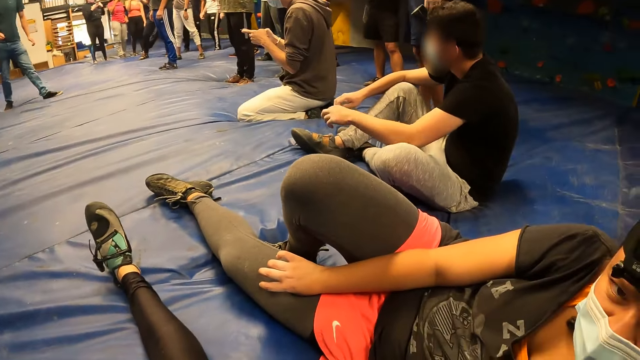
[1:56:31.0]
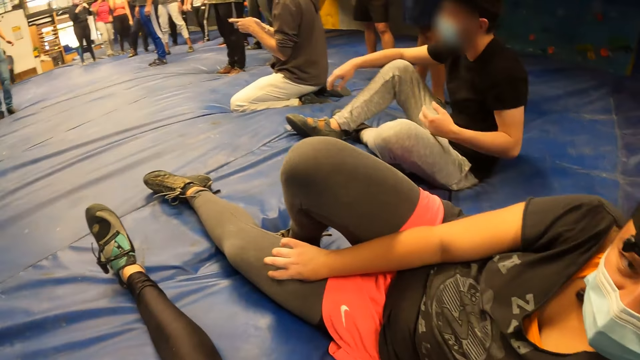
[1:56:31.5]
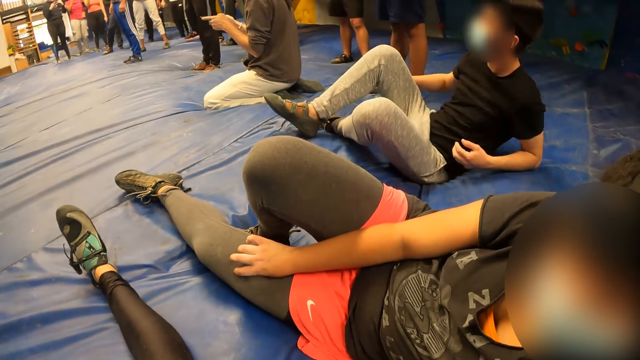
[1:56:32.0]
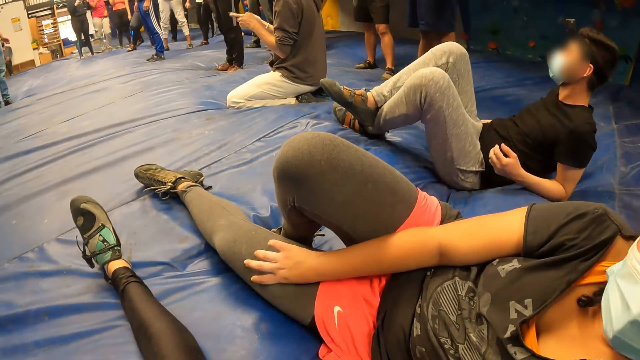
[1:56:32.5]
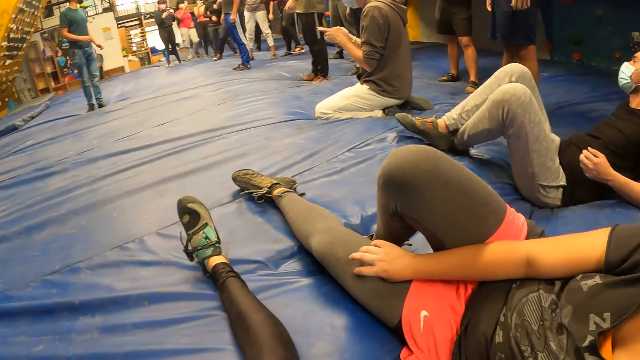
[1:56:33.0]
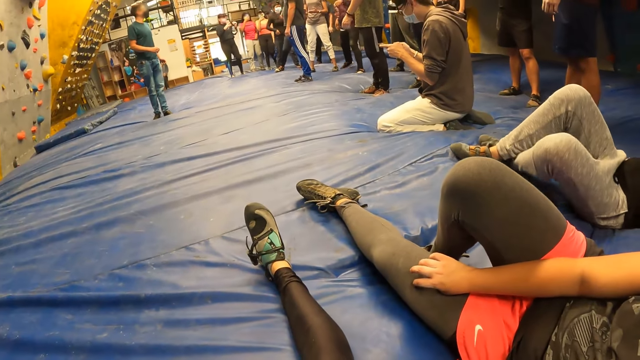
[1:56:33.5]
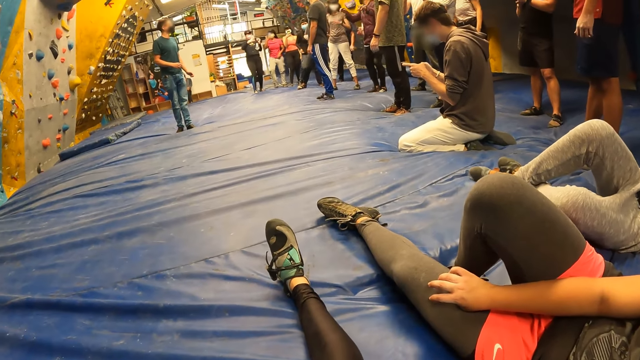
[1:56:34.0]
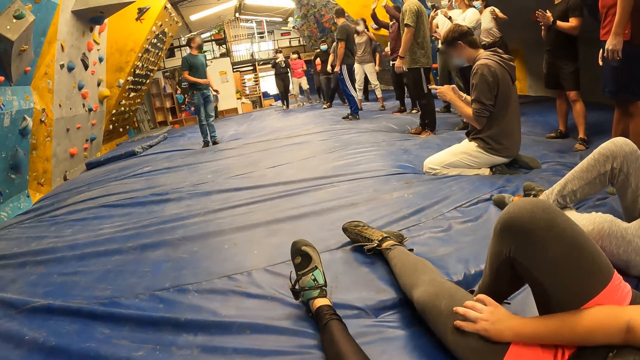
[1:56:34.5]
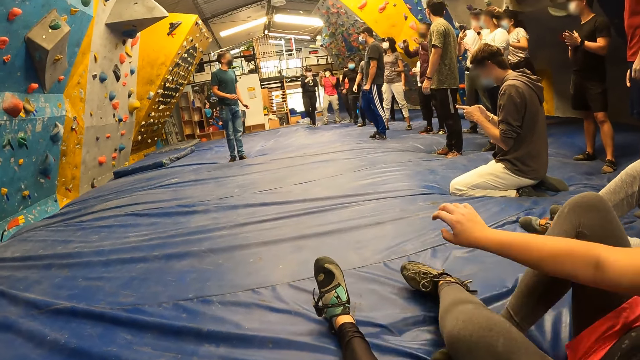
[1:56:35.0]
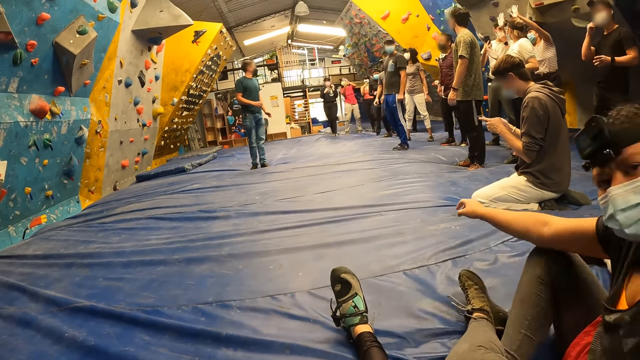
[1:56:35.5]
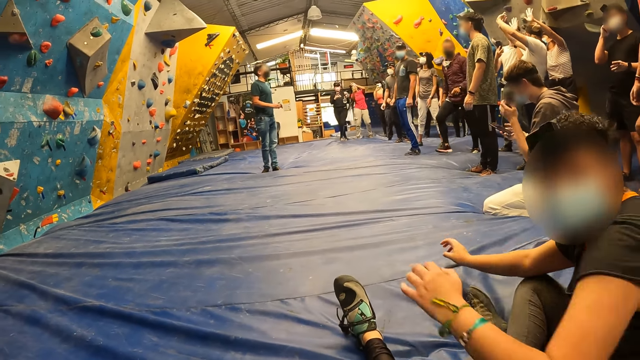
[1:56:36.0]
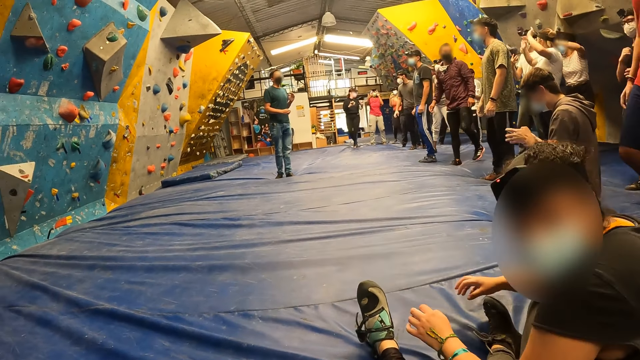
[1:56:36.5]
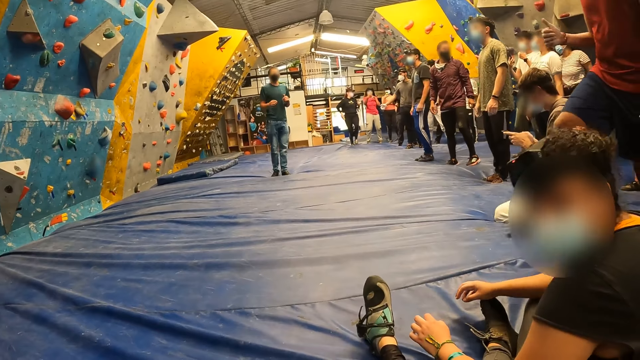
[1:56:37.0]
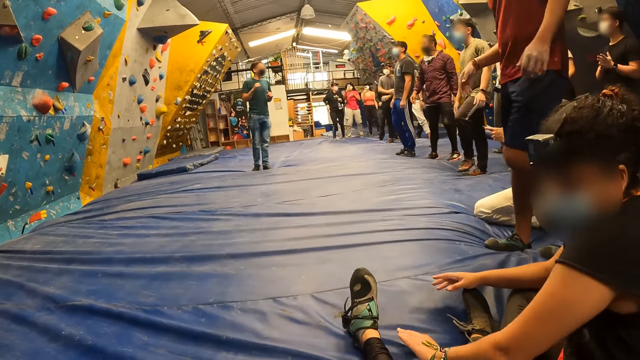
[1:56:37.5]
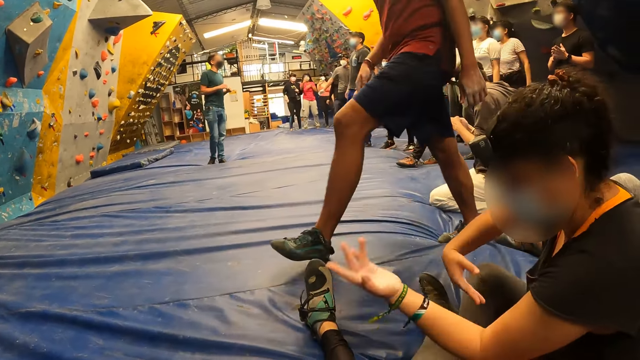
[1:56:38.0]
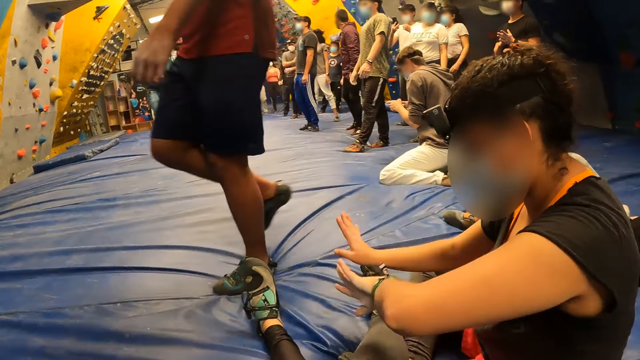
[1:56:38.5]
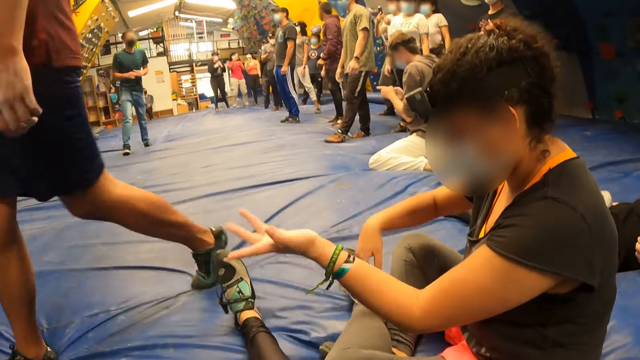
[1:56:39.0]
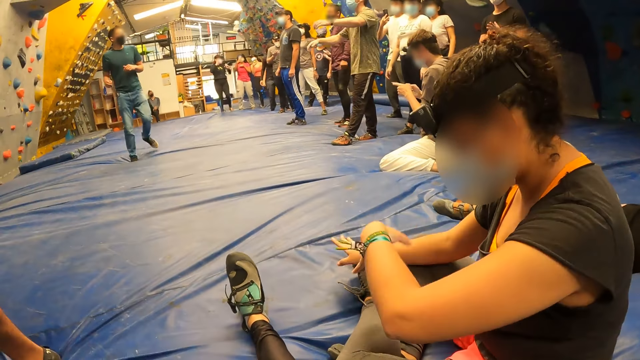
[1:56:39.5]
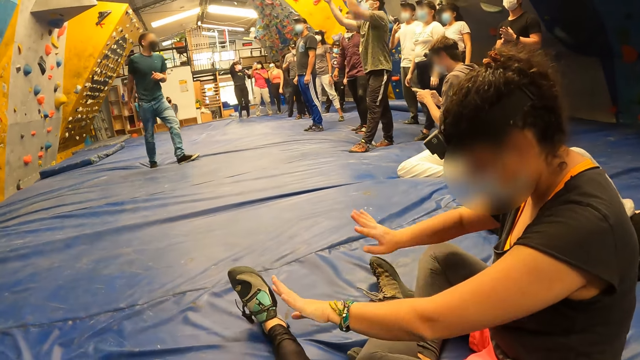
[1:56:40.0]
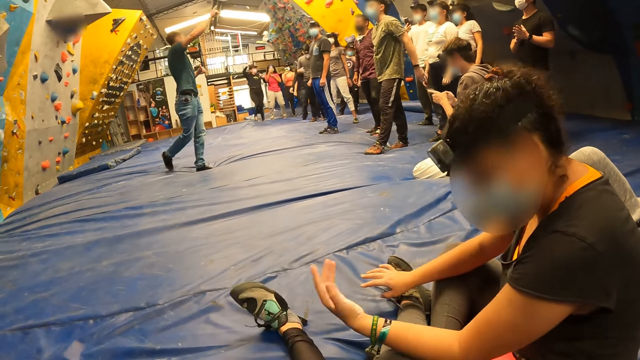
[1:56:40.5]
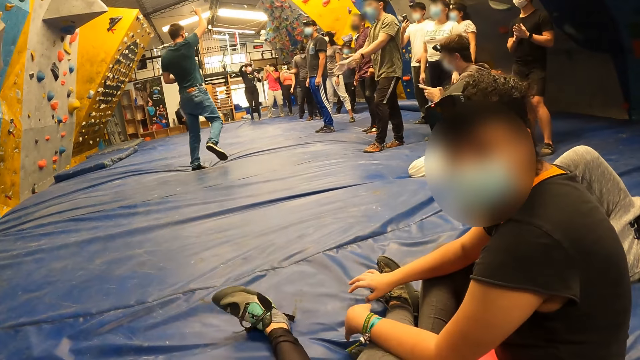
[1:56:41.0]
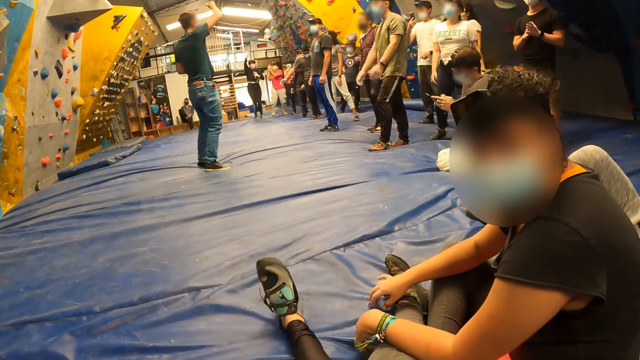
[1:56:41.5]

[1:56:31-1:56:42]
The woman nods her head. The camera wearer looks around. The woman sits upright. The woman swings around.

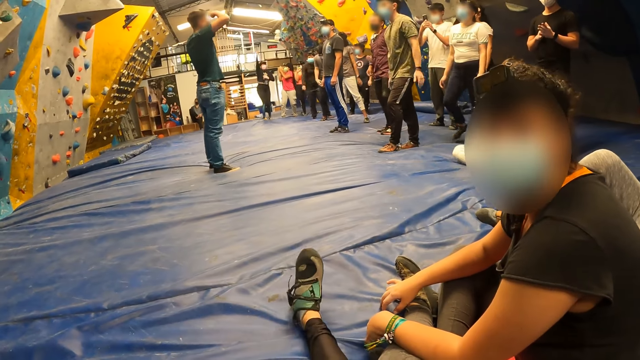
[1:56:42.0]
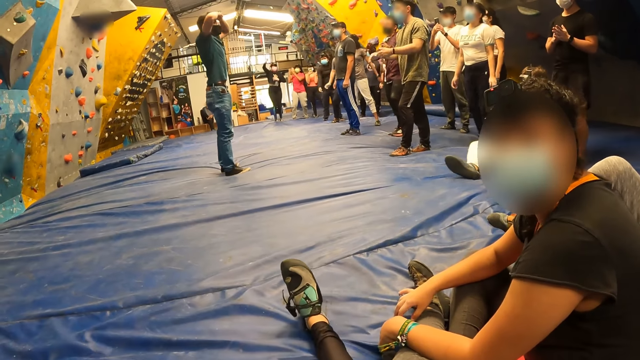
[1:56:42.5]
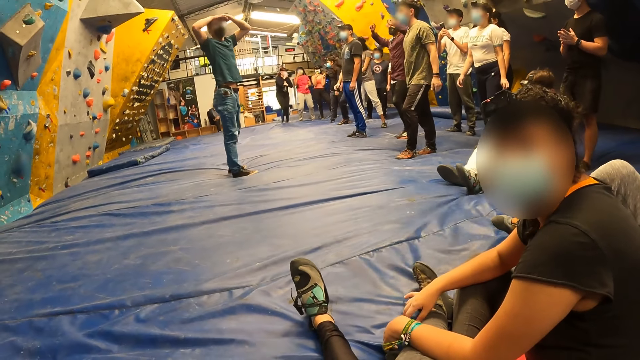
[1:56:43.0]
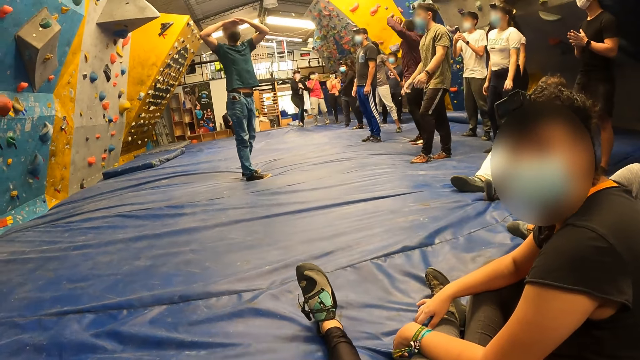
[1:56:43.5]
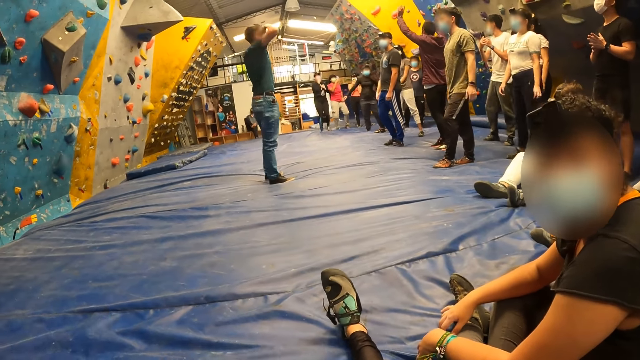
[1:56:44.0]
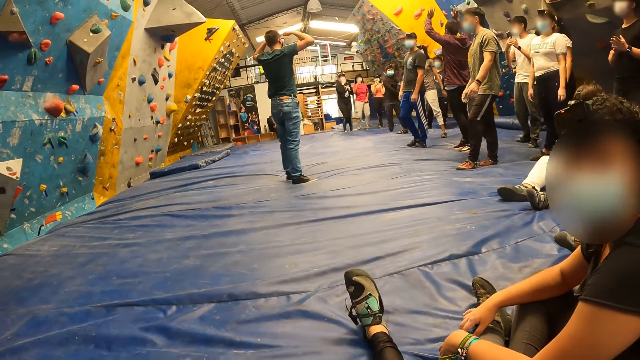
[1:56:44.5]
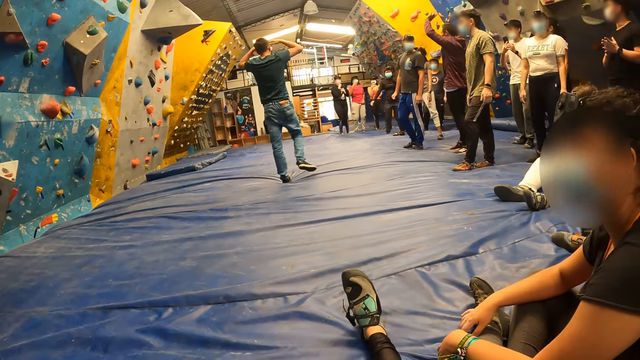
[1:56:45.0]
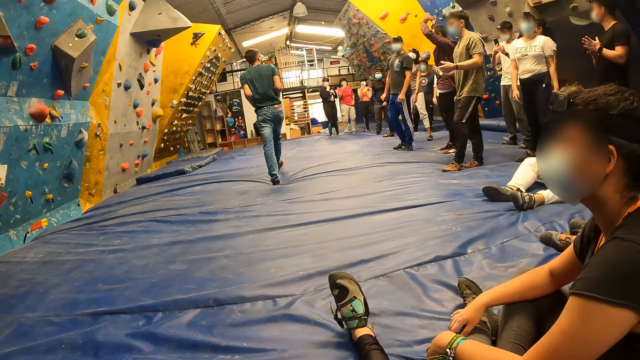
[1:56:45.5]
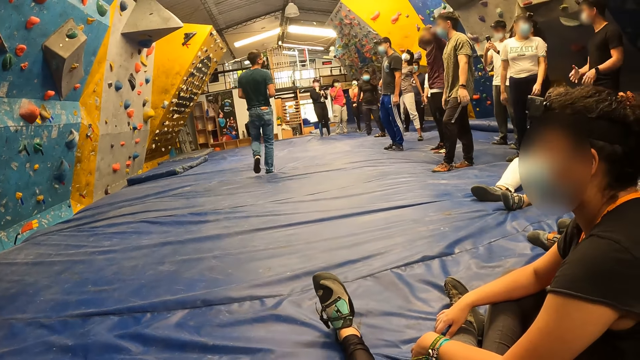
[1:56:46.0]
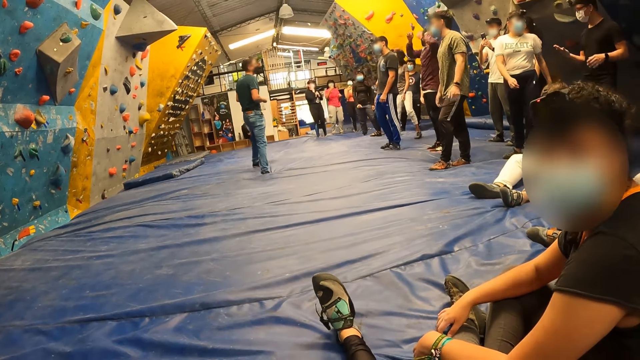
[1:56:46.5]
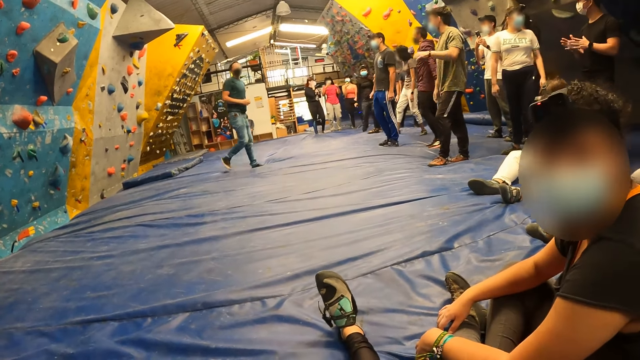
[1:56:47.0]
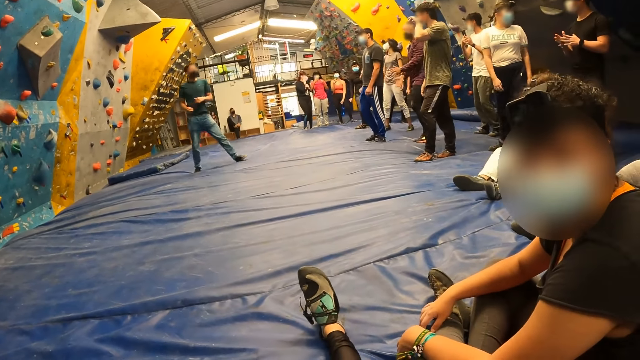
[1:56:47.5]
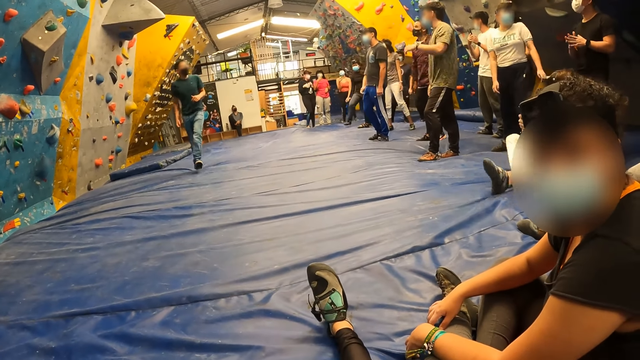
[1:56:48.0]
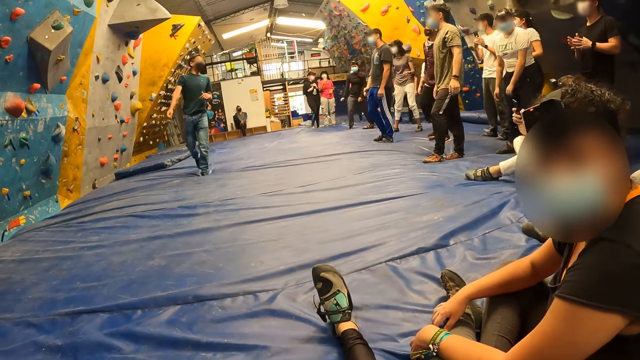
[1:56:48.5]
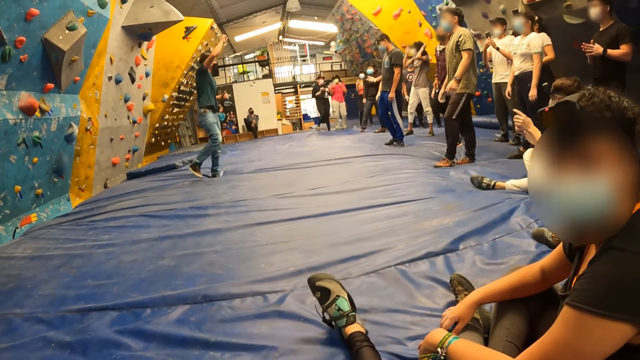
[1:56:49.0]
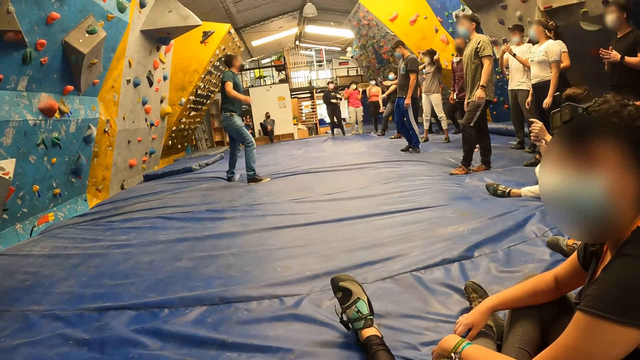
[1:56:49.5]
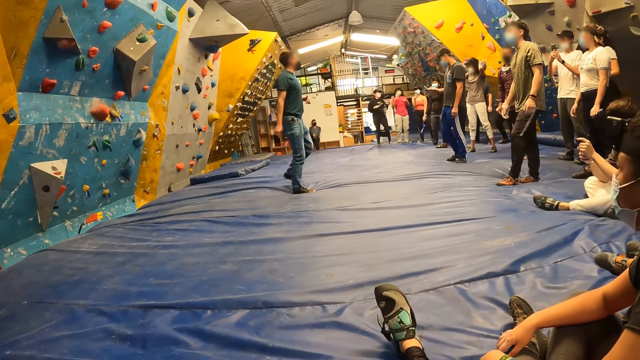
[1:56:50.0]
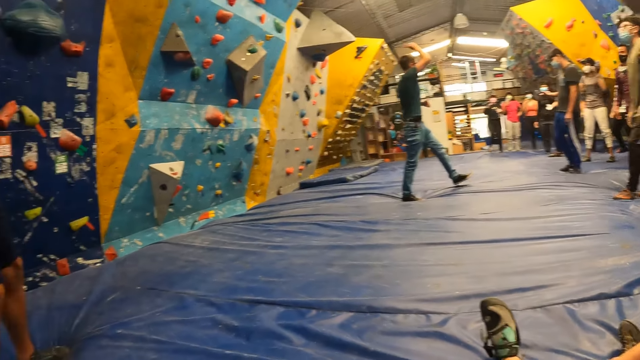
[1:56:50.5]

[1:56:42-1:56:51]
The woman looks at the camera wearer. The camera wearer looks around. The woman looks at the camera wearer.
